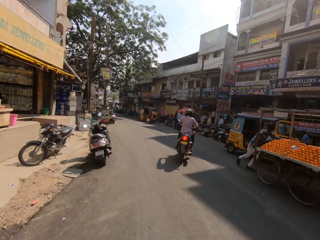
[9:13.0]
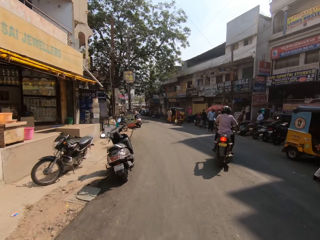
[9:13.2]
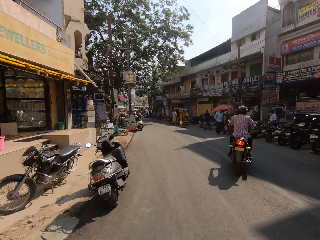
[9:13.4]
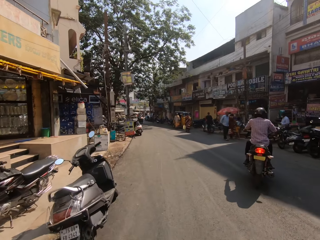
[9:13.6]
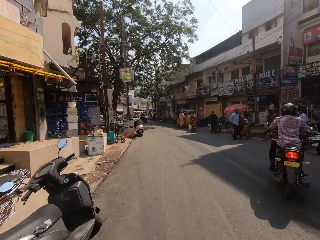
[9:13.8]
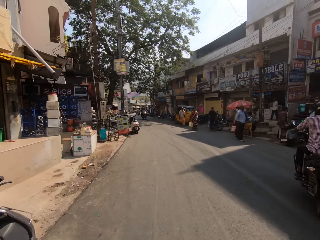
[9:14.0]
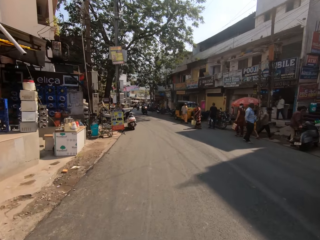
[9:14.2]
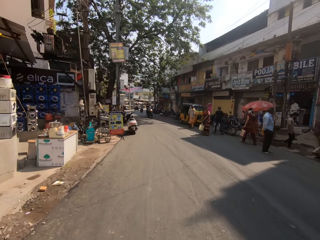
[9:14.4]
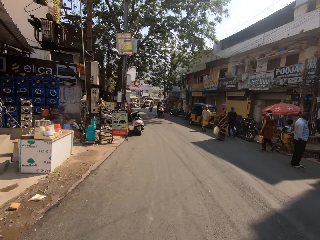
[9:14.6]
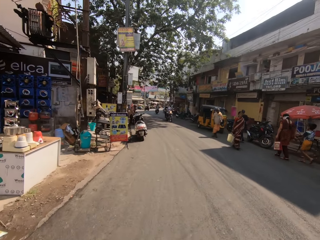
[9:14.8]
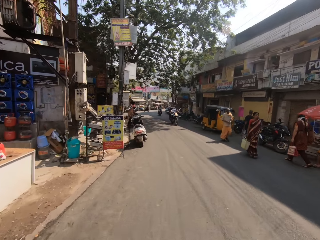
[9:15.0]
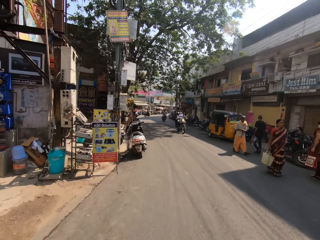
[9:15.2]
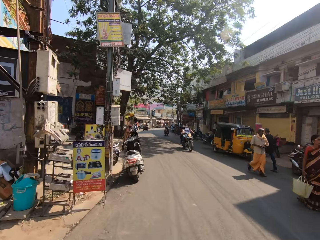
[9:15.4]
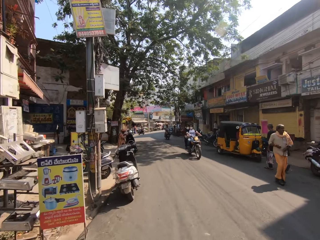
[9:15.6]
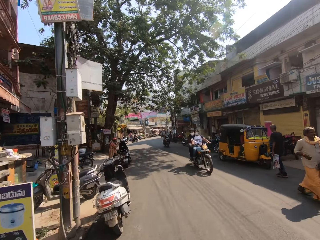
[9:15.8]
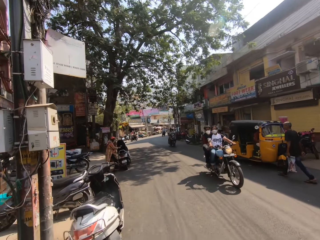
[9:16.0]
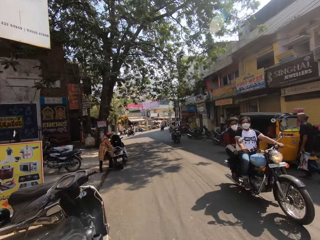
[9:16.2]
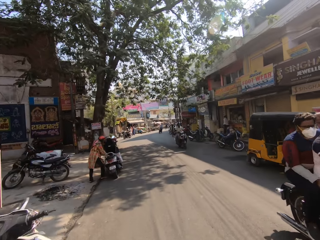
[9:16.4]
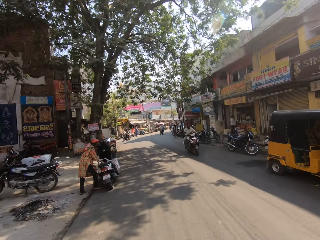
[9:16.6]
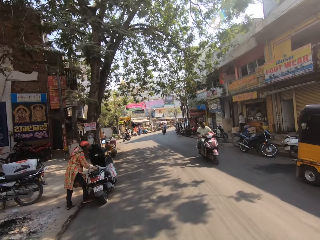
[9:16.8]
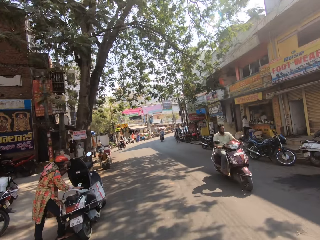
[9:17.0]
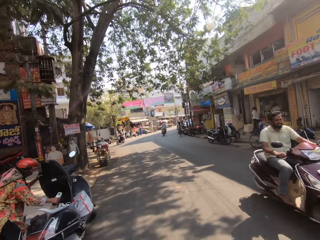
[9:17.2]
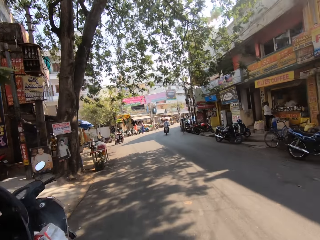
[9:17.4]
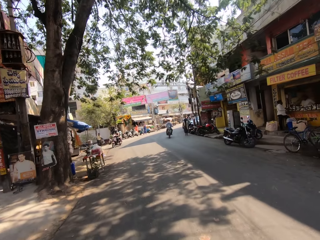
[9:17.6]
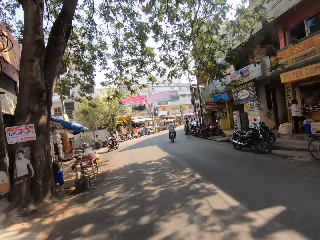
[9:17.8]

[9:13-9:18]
The camera wearer rides the motorbike on the road.

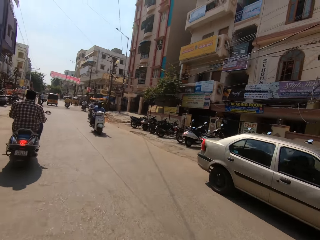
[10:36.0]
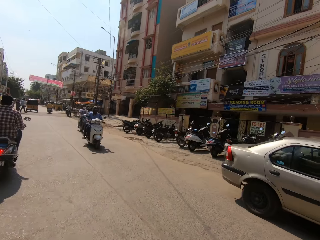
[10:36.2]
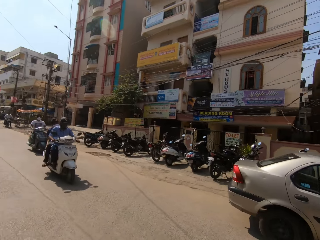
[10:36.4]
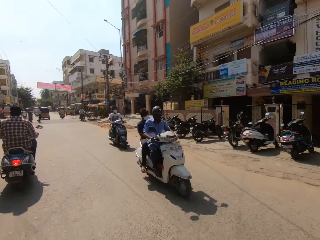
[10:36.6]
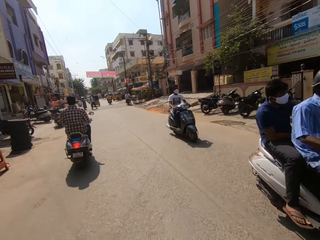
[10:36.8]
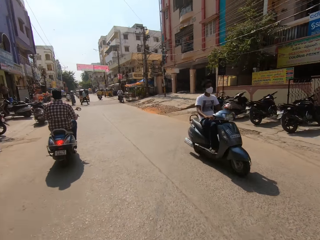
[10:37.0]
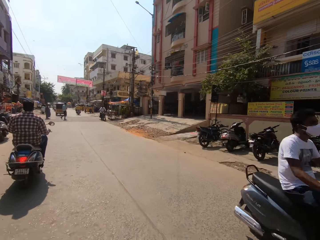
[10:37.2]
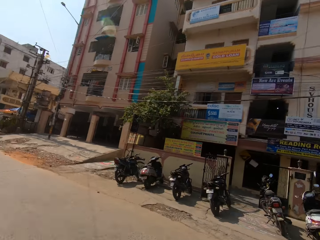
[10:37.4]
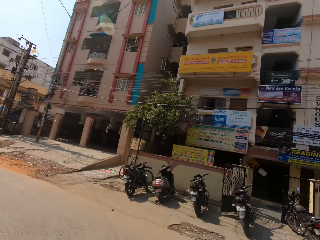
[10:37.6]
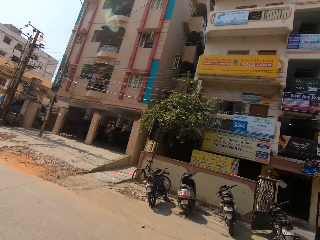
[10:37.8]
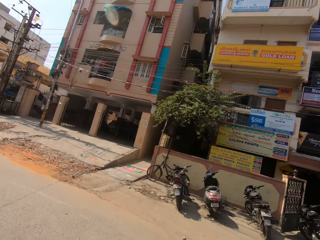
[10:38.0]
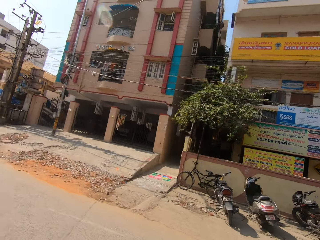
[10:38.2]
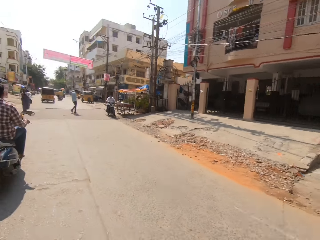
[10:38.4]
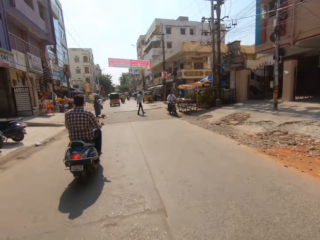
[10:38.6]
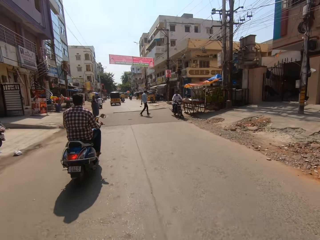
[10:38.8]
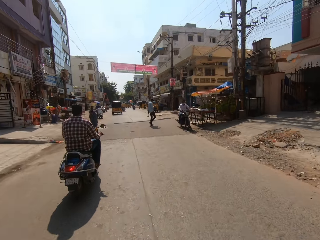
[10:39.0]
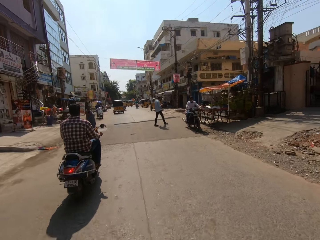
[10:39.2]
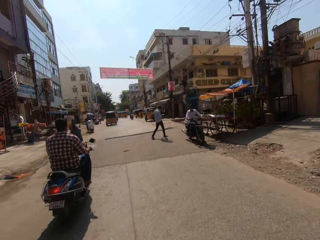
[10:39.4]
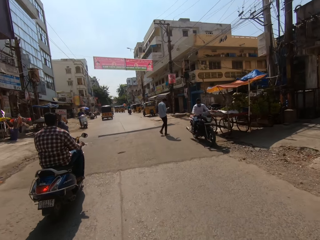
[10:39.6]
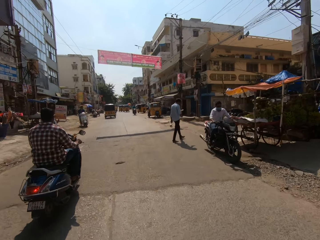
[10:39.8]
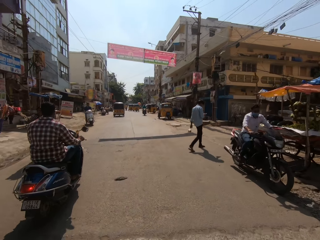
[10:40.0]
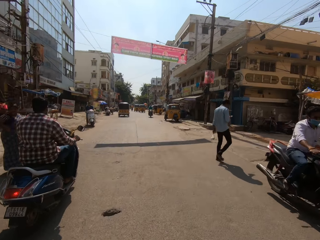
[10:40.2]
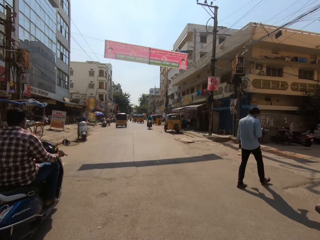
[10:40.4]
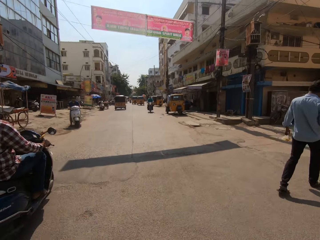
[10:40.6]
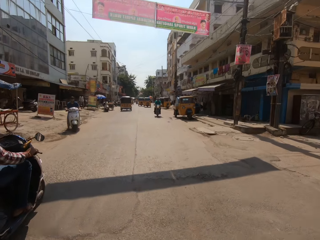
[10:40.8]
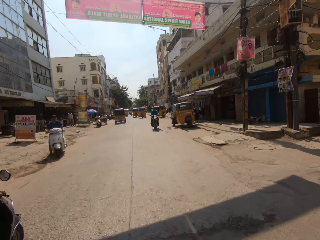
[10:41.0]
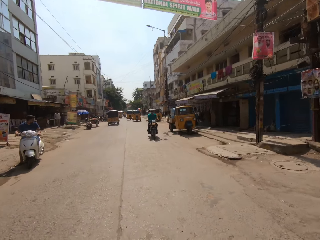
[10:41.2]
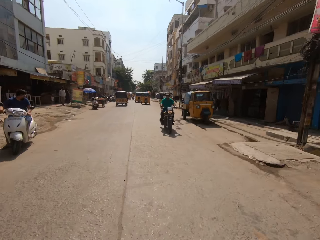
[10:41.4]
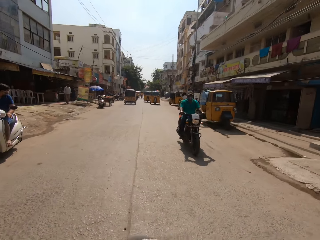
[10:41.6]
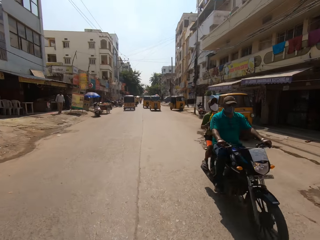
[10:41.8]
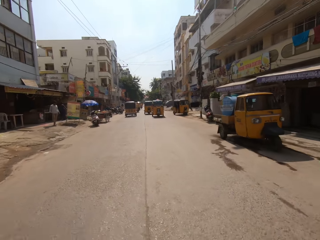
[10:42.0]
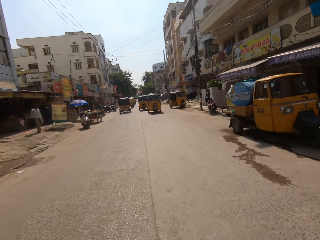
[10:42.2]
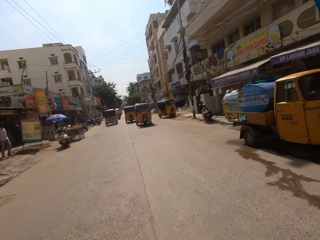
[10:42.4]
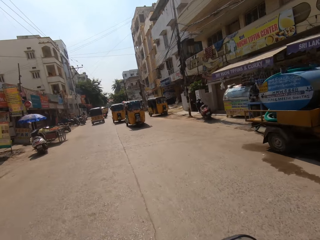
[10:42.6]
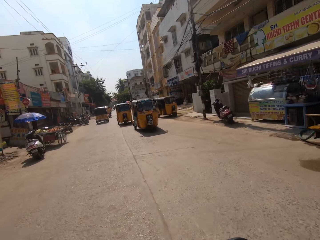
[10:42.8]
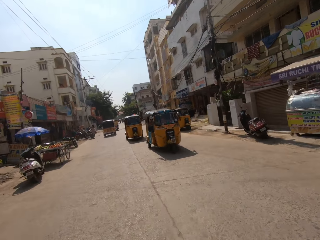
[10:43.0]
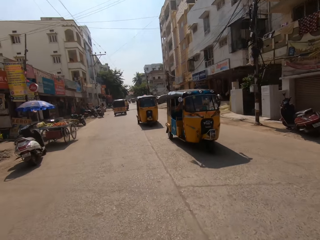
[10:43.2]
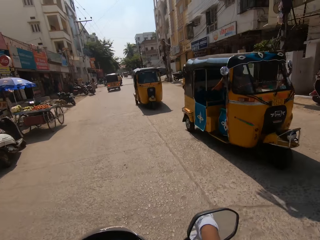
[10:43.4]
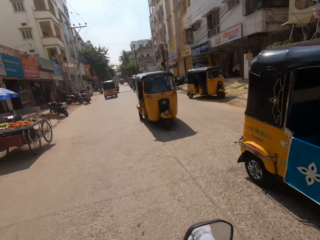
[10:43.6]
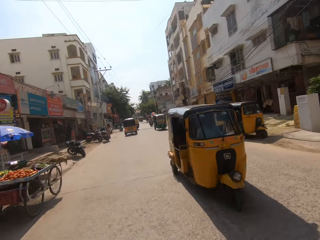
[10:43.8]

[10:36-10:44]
The camera wearer stares at a building. They ride a scooter.

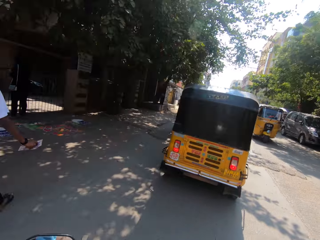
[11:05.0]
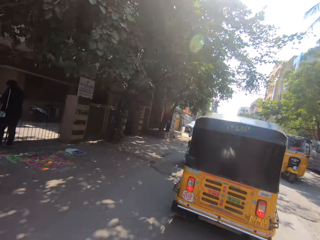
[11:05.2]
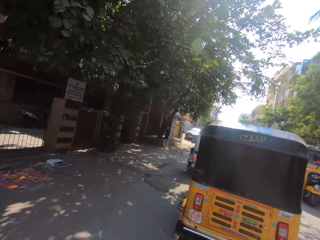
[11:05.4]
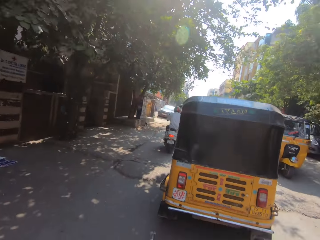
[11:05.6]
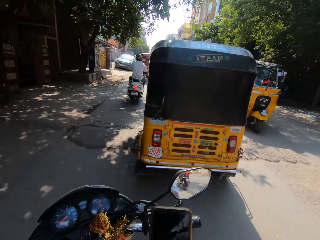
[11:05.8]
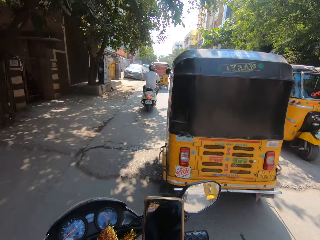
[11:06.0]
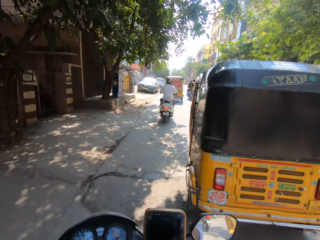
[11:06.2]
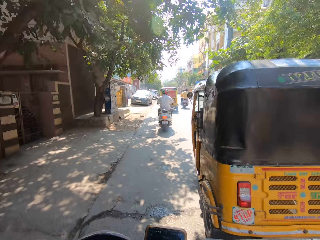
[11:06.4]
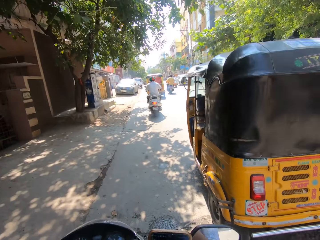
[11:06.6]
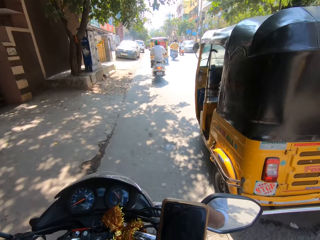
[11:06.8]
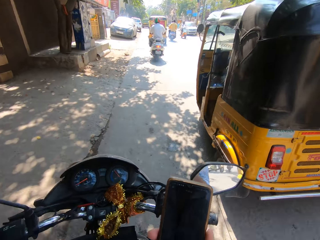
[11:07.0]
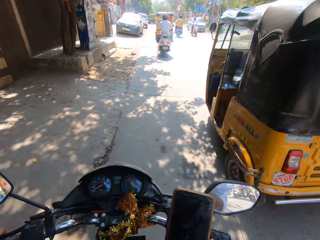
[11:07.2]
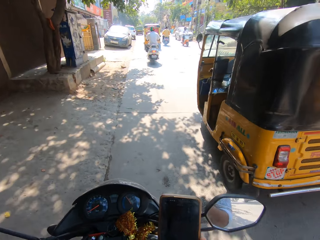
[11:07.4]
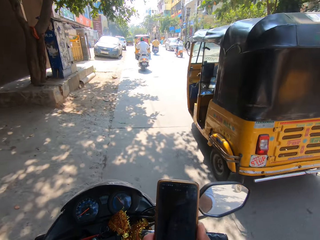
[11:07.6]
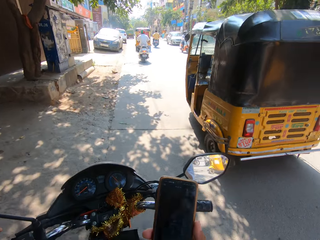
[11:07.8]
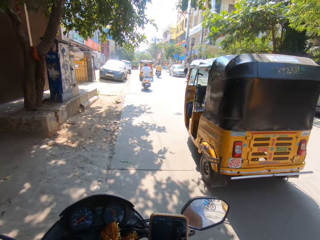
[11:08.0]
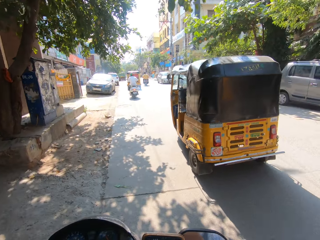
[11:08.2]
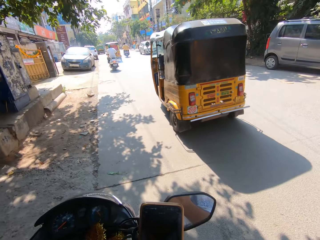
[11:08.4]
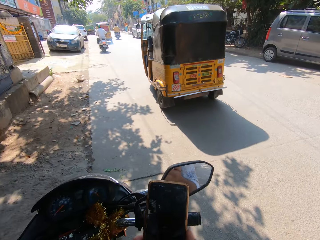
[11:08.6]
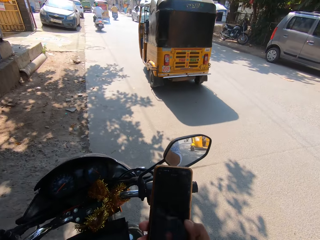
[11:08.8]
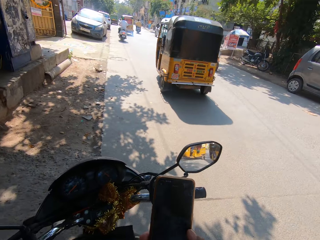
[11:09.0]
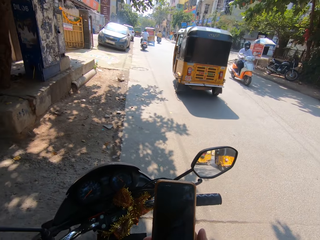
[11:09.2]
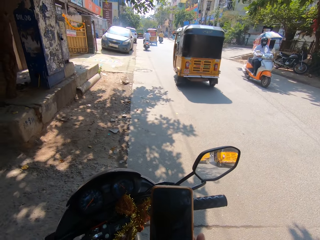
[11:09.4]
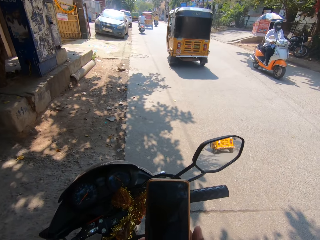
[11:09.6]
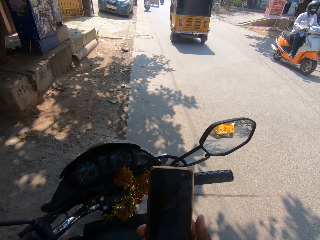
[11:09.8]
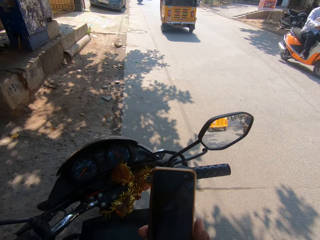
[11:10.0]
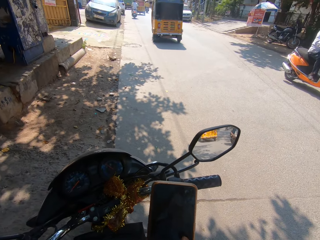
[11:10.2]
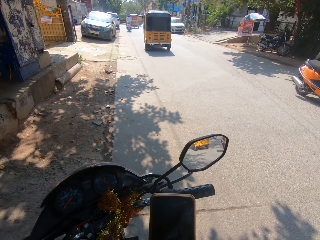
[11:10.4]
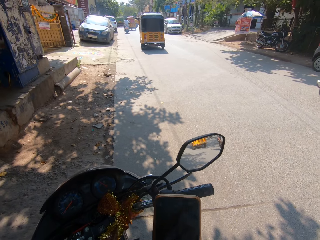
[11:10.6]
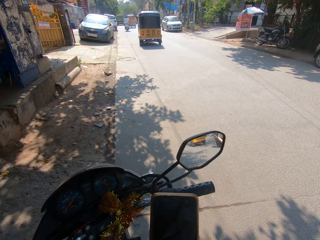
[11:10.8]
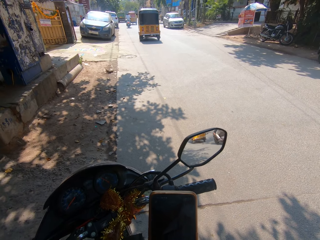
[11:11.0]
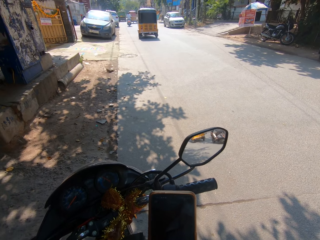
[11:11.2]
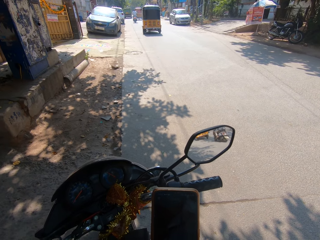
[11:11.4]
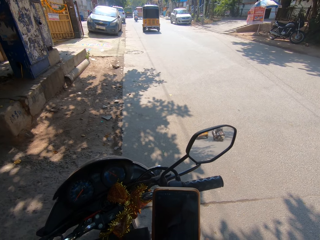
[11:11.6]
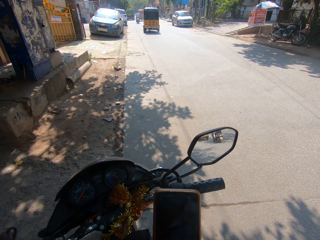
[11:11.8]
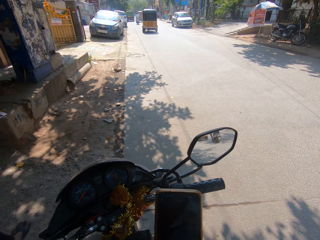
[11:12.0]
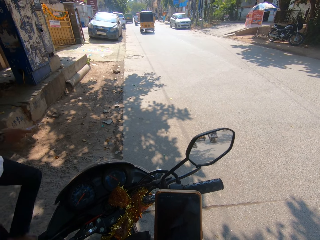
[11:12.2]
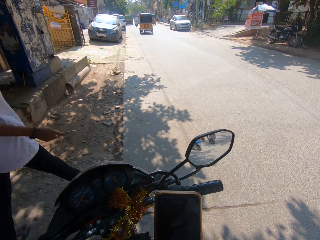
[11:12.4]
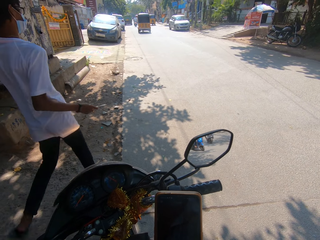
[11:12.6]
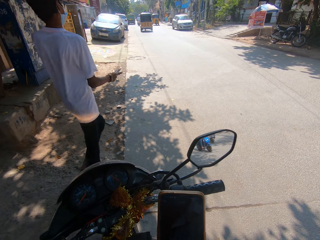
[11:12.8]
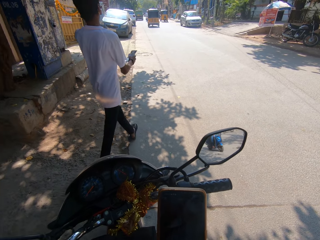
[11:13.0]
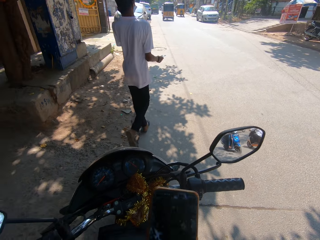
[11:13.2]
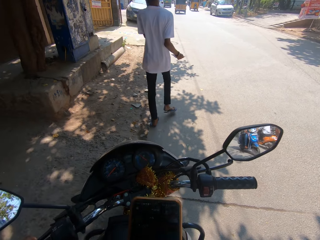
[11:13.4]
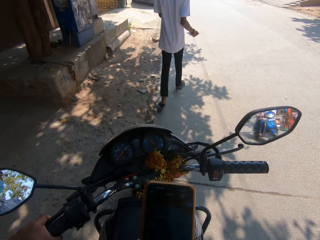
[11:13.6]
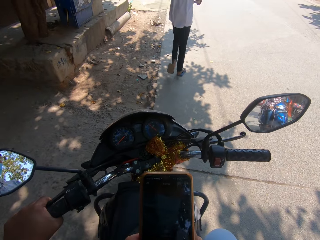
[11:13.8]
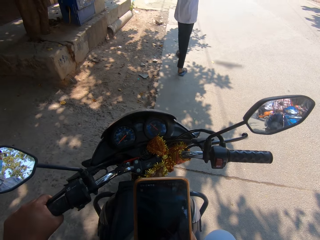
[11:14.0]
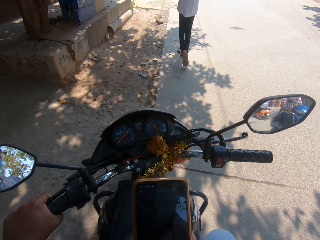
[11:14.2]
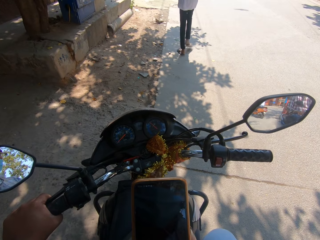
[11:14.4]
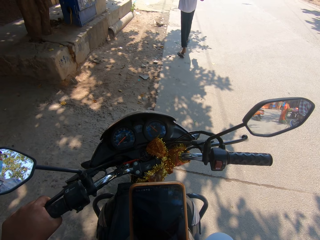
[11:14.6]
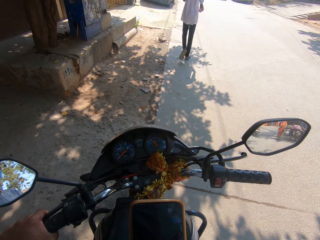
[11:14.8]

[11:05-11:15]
The camera wearer parks the scooter by the road. They use the phone. They stop the motorcycle.
